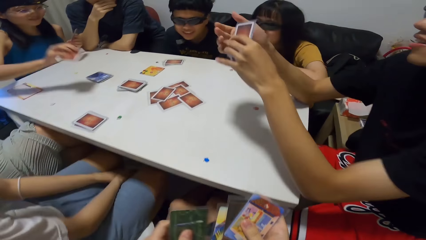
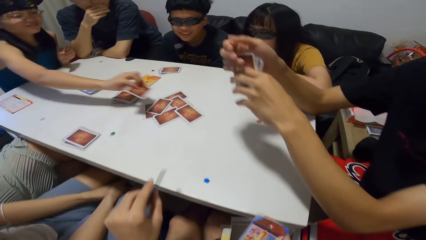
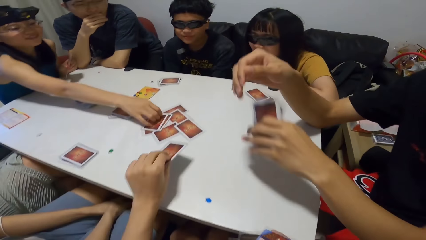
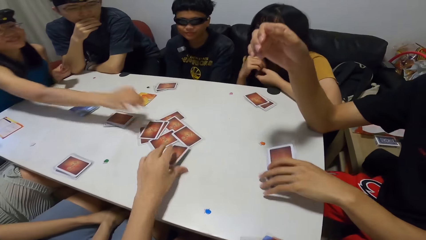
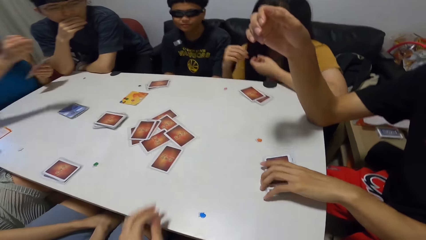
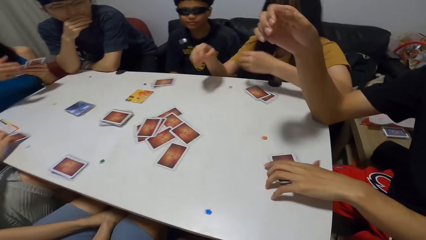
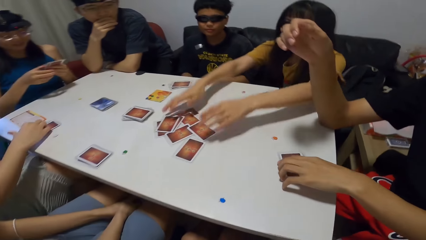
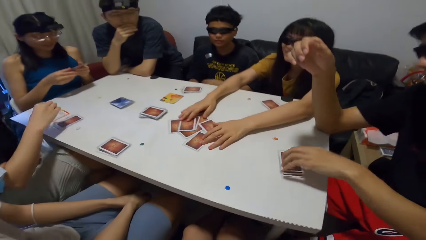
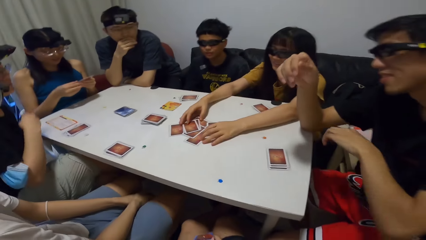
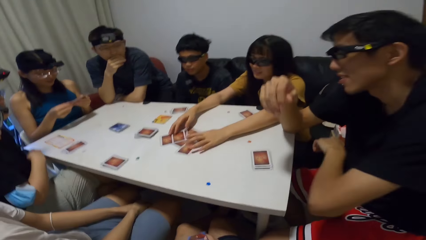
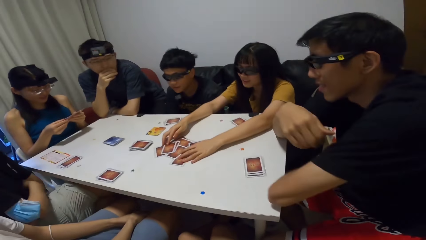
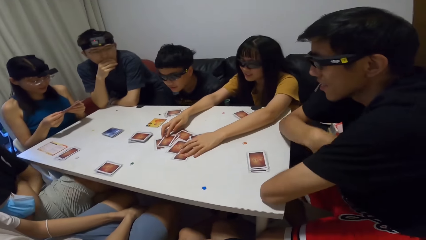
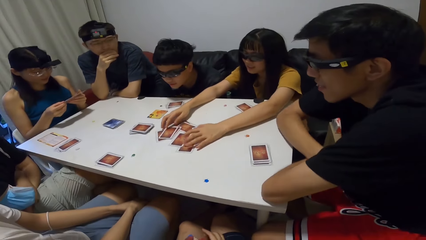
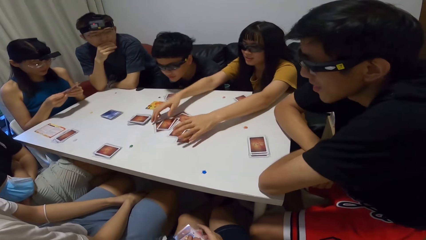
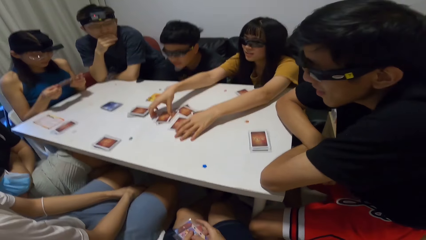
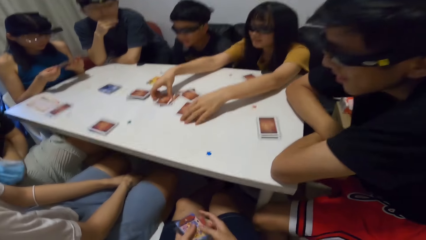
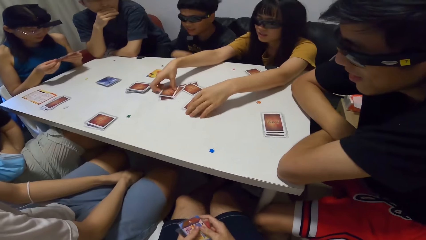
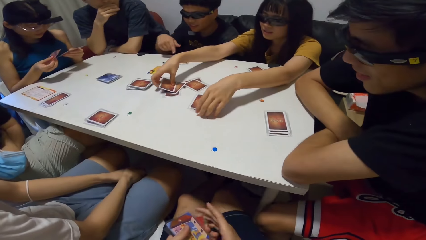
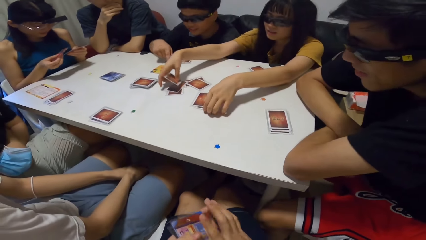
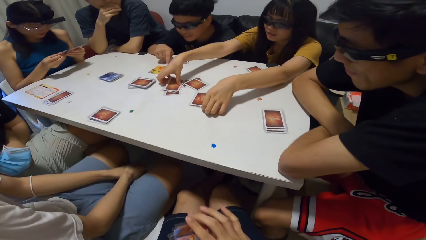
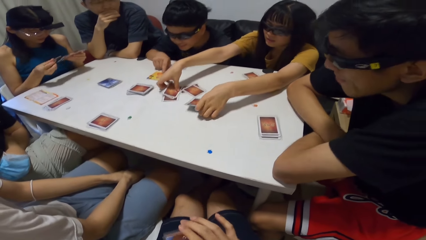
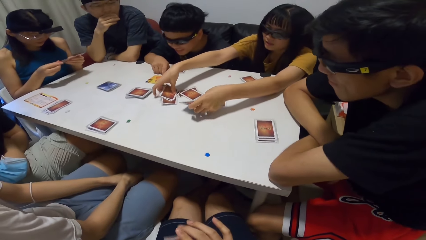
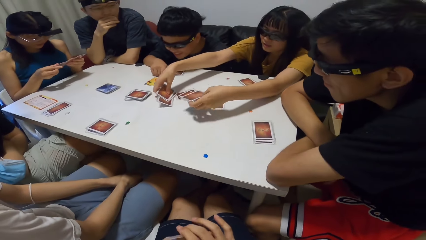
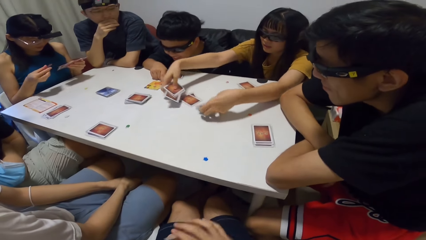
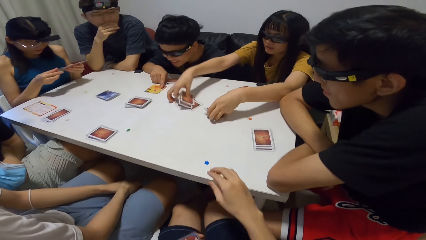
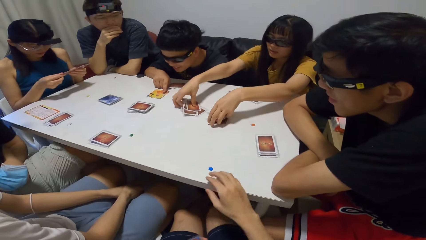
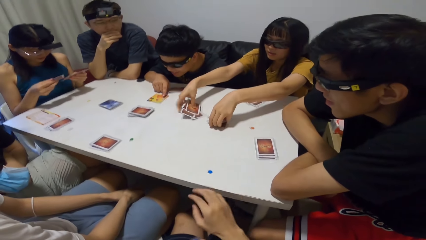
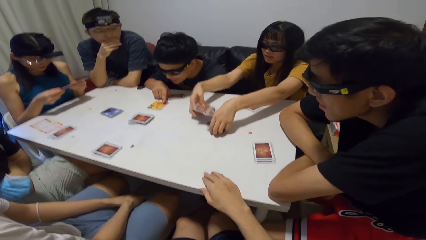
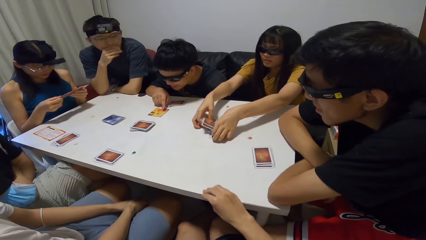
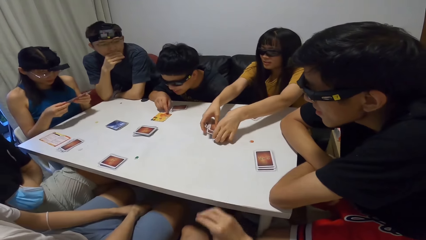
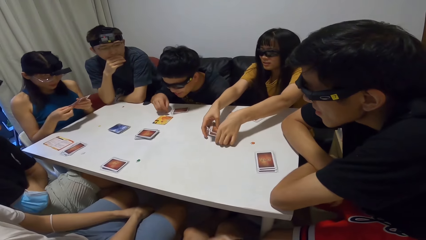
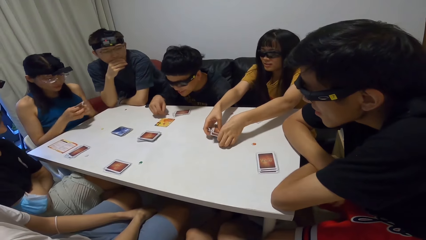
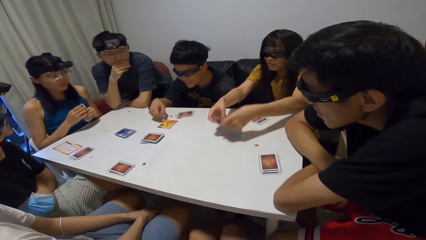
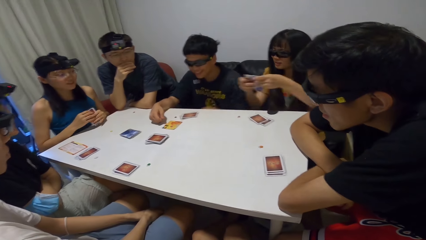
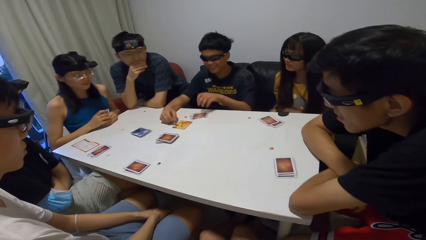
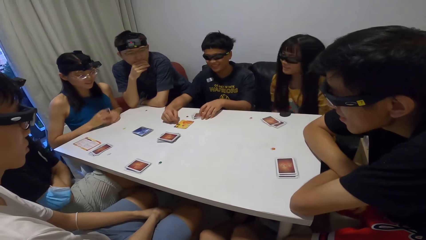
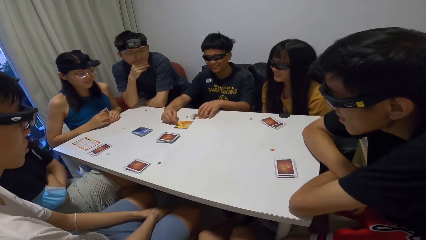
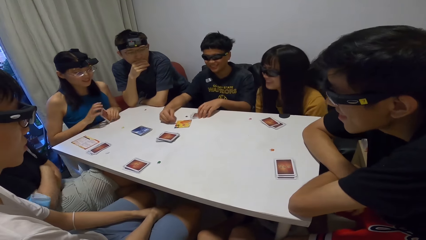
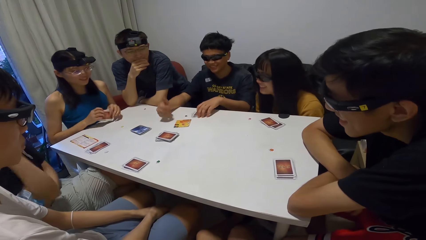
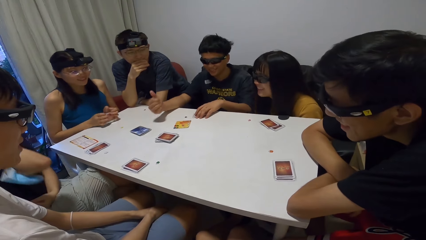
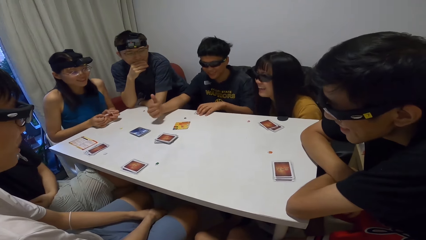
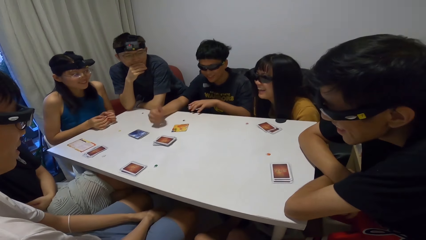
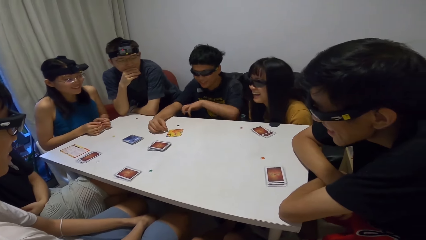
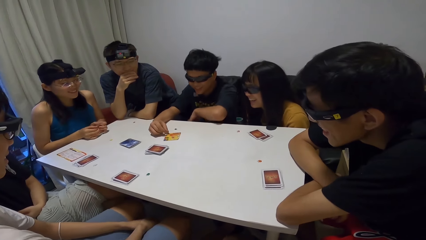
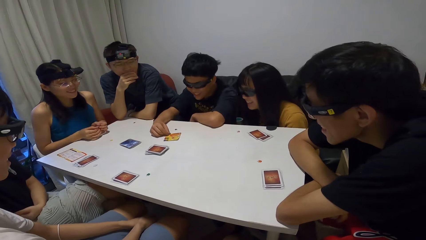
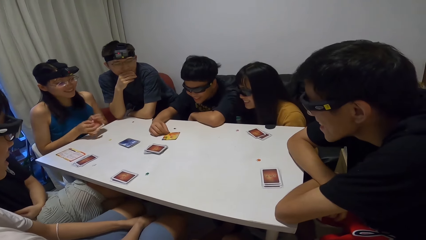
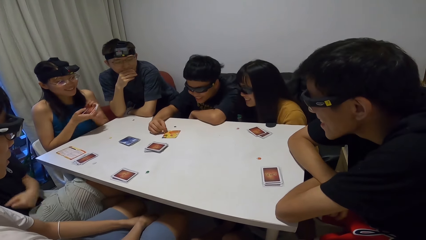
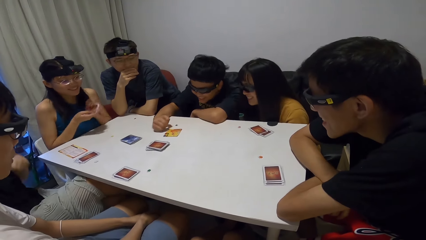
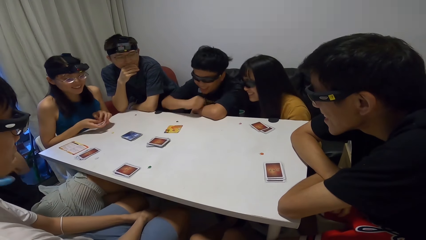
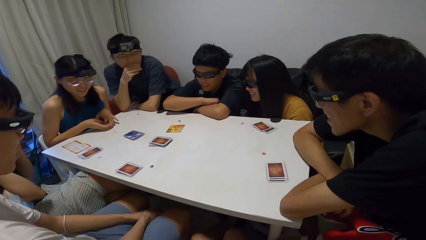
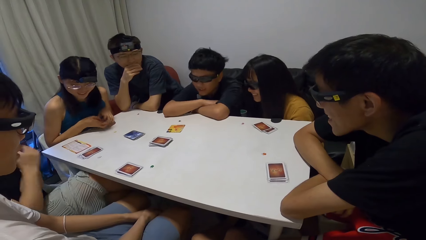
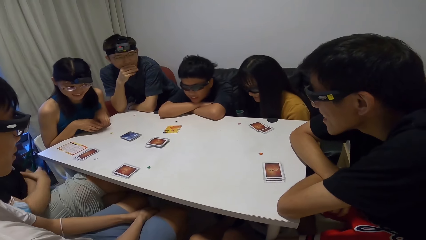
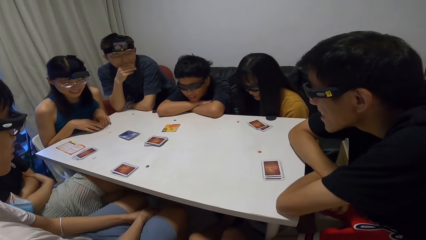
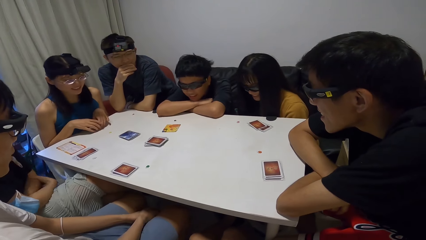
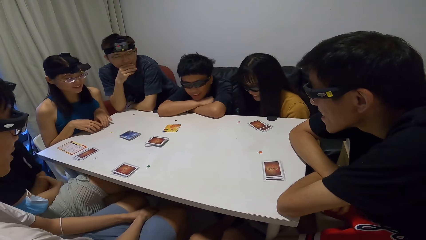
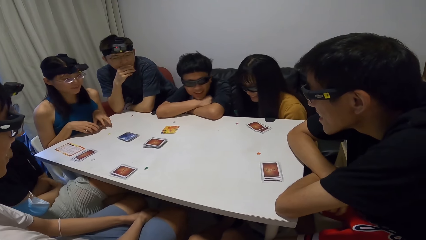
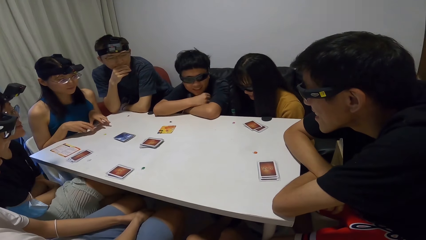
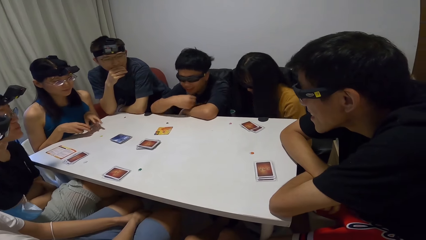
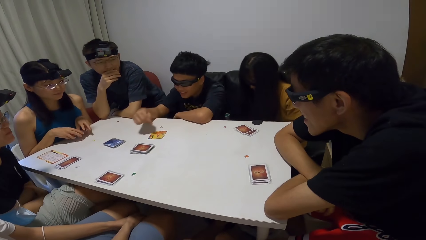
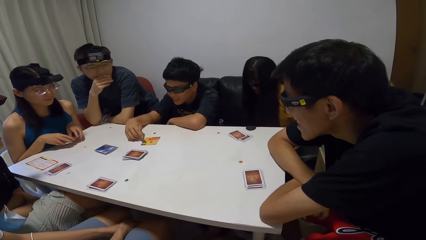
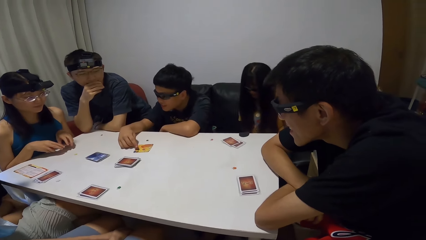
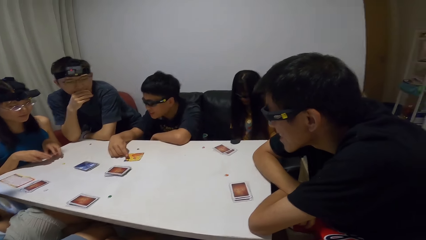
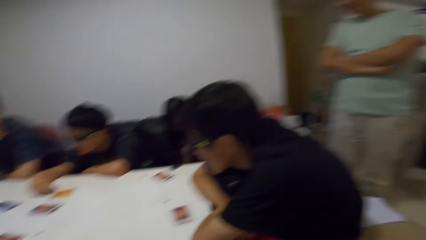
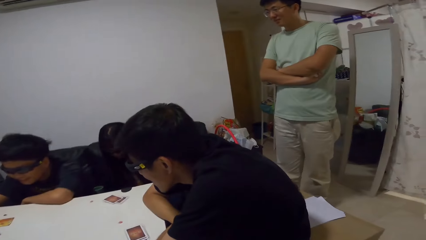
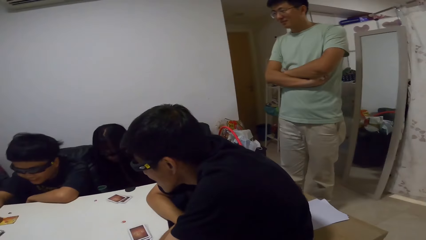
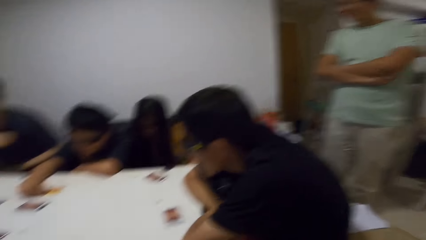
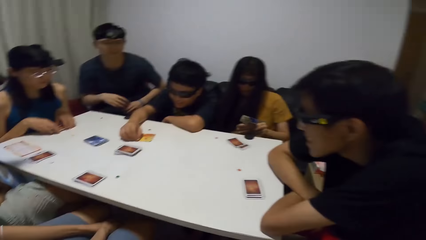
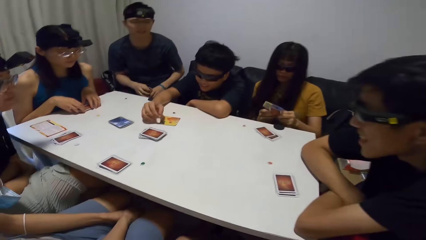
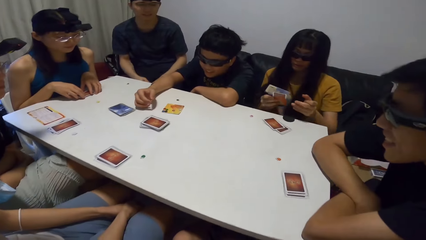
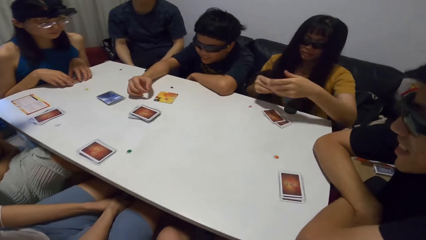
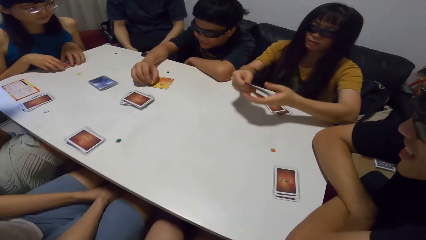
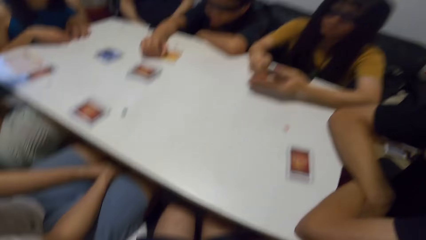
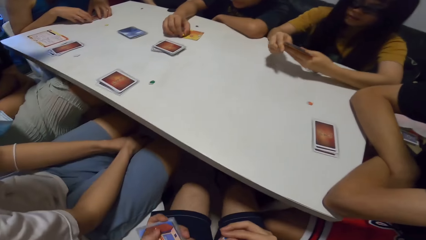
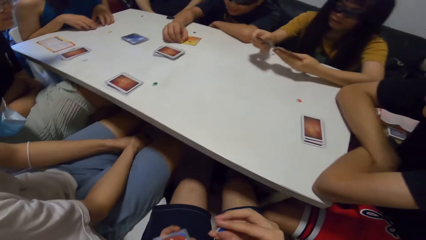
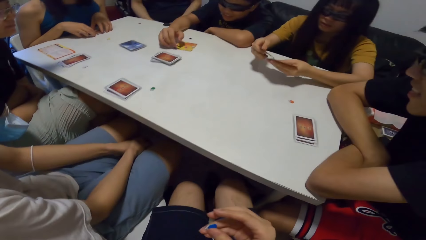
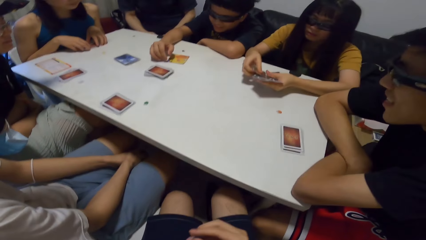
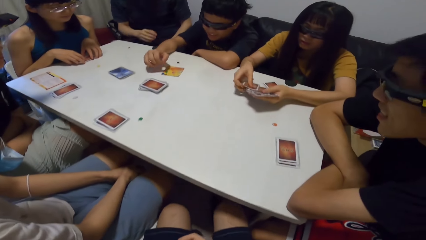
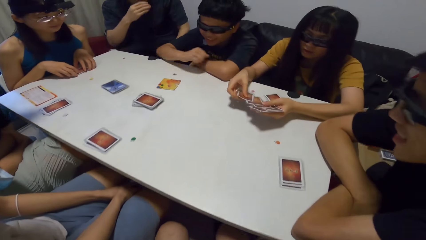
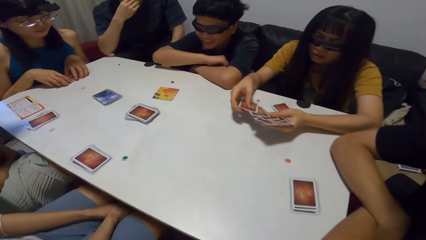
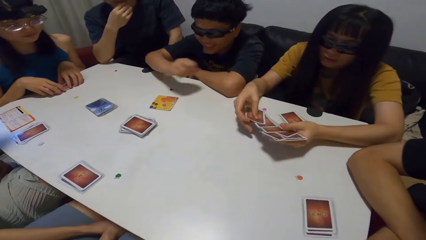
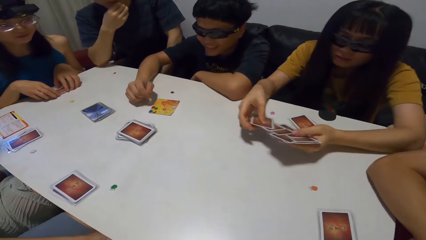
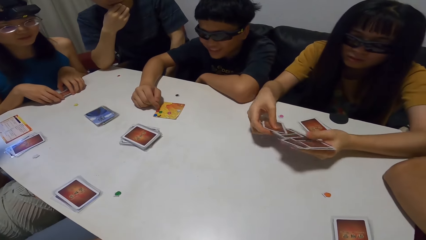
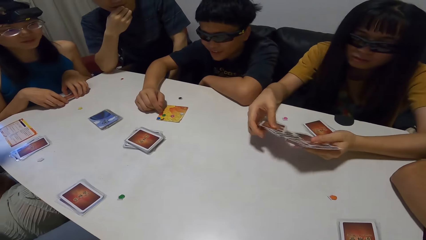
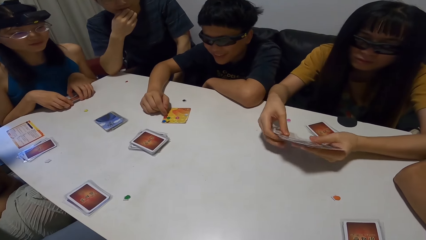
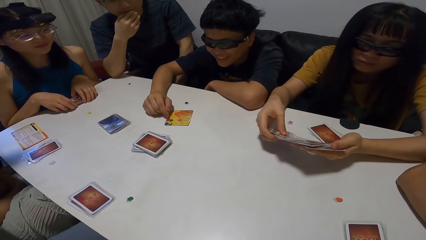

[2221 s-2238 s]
A man places a card on the table. A lady plays a card on the table. The camera wearer plays a card on the table. Another lady places her cards on the table. The man places his cards on the table. The first lady checks through her cards. A third lady packs the cards from the table. The camera wearer adjusts his cards. Another man touches the card on the table. The third lady picks up the cards. The camera wearer picks a blue paper from the table. The second man packs his cards from the table. The third lady arranges the cards under the table. The second man touches the card on the table. The first lady holds her cards on the table. A third man watches the camera wearer, the men and the ladies. A fourth man places his right hand in his mouth.
